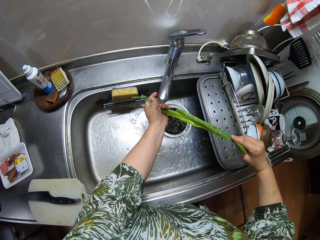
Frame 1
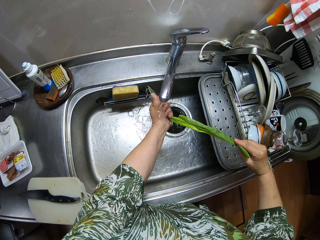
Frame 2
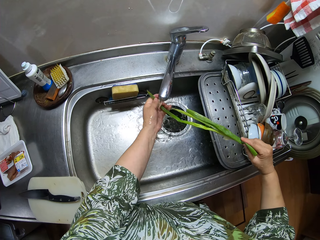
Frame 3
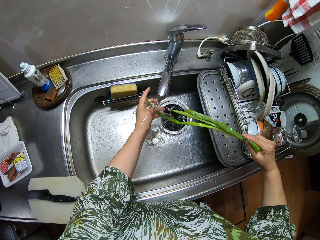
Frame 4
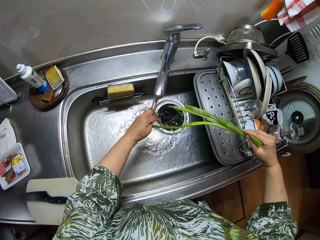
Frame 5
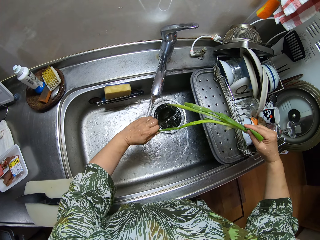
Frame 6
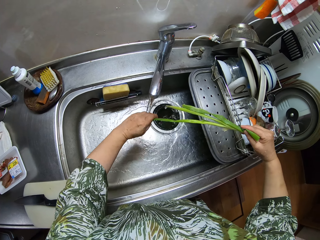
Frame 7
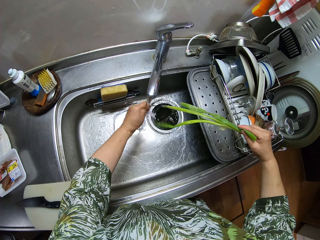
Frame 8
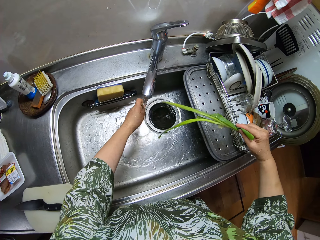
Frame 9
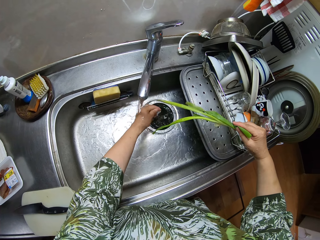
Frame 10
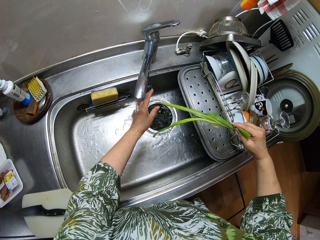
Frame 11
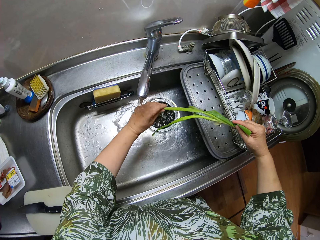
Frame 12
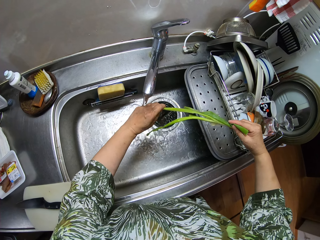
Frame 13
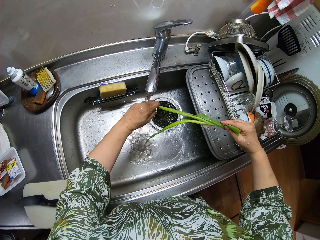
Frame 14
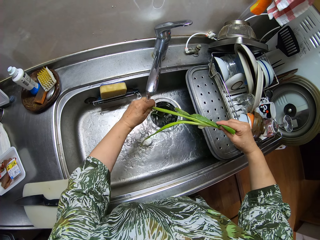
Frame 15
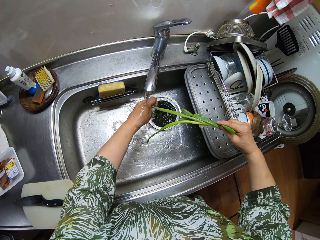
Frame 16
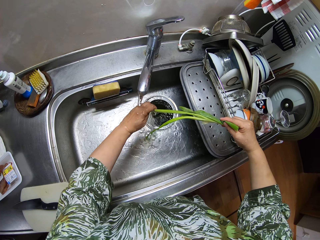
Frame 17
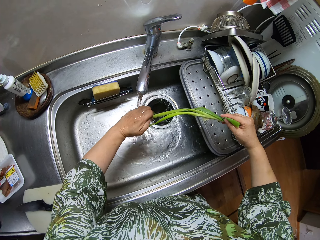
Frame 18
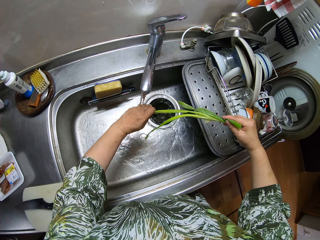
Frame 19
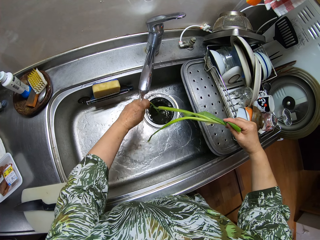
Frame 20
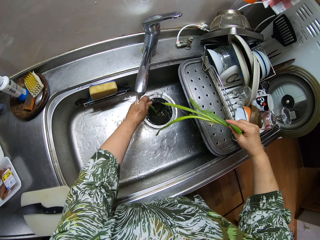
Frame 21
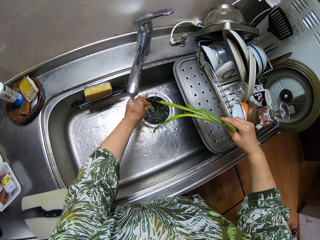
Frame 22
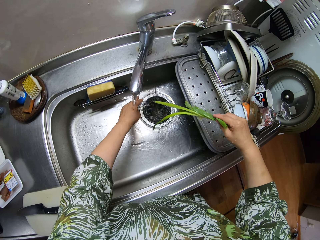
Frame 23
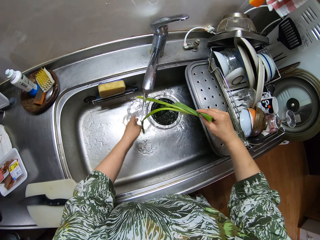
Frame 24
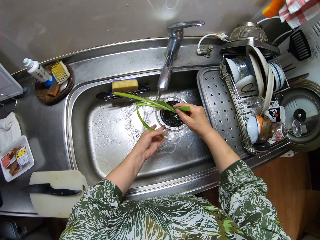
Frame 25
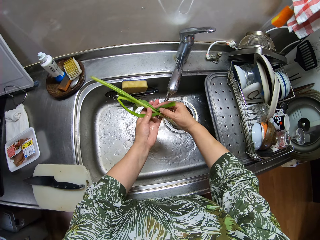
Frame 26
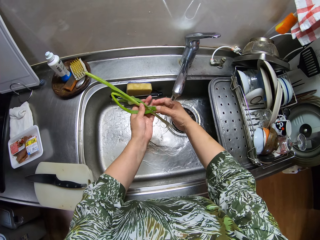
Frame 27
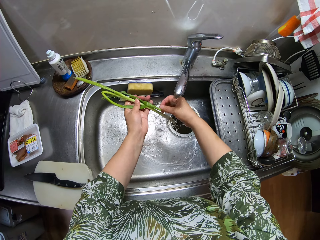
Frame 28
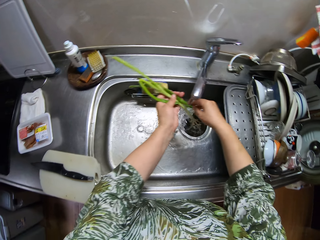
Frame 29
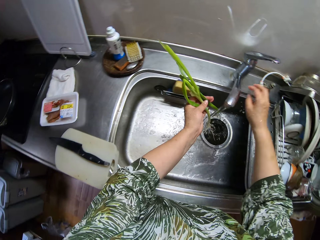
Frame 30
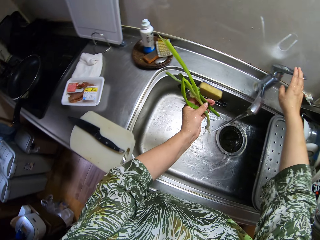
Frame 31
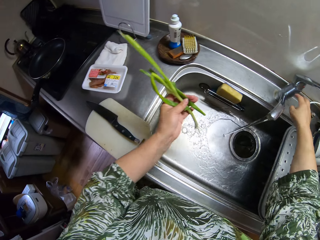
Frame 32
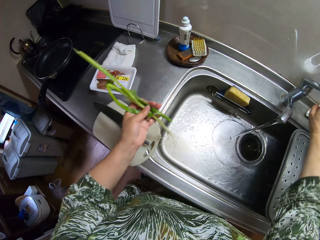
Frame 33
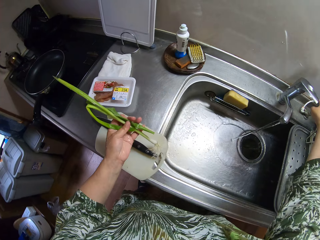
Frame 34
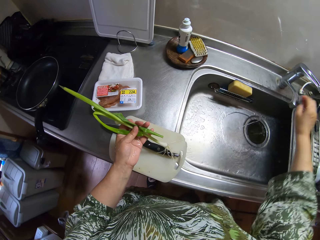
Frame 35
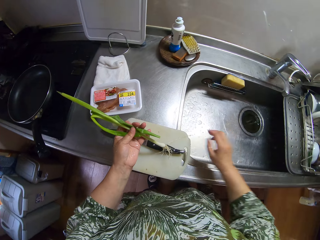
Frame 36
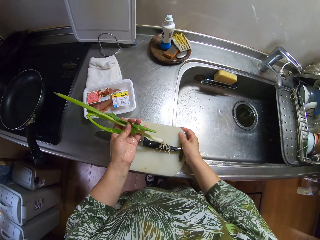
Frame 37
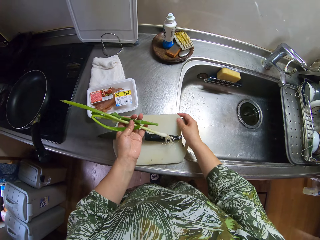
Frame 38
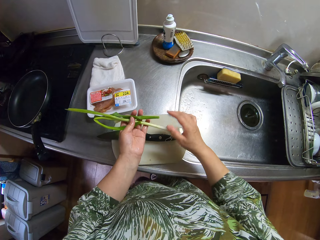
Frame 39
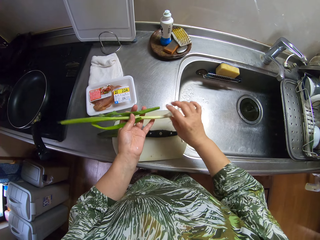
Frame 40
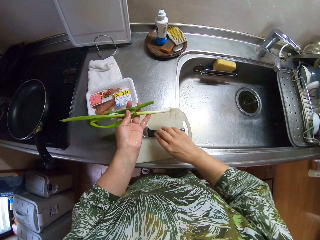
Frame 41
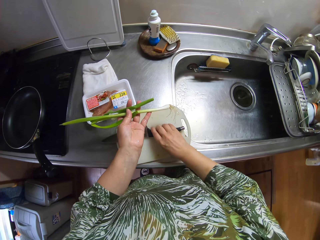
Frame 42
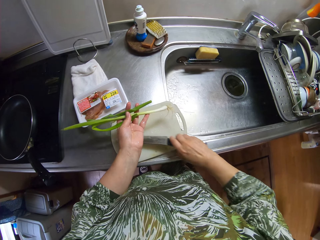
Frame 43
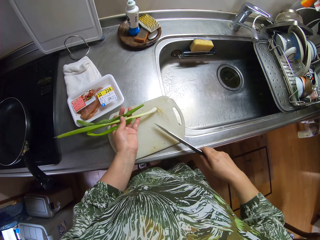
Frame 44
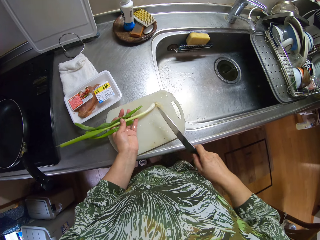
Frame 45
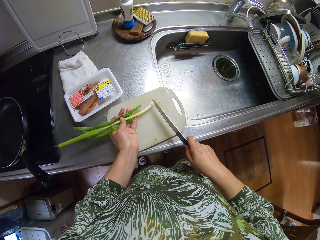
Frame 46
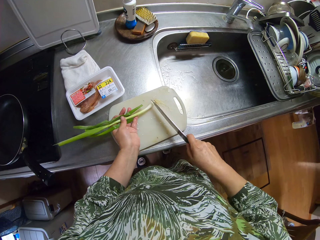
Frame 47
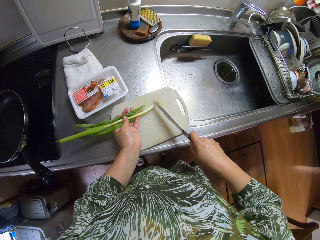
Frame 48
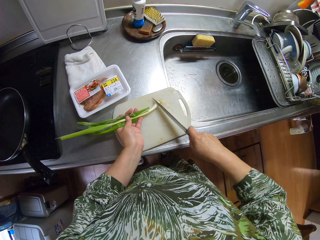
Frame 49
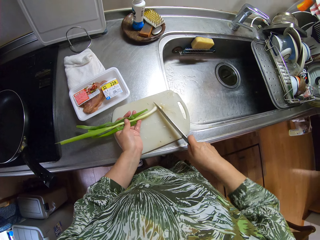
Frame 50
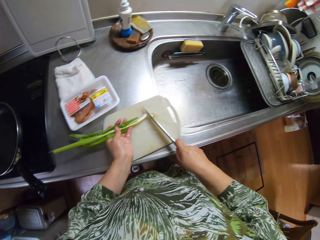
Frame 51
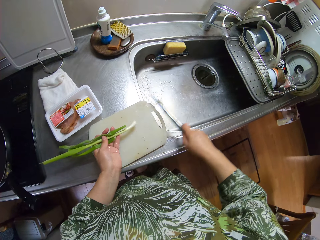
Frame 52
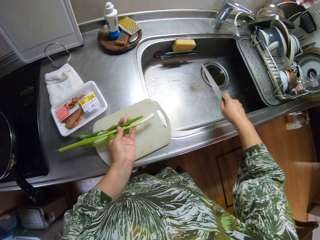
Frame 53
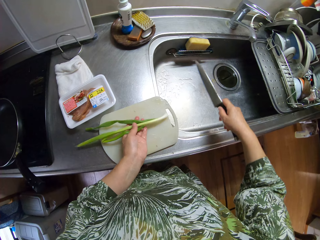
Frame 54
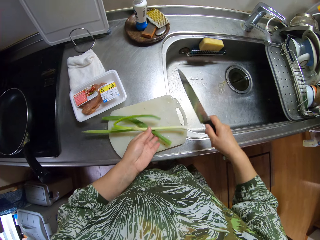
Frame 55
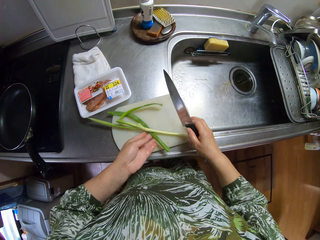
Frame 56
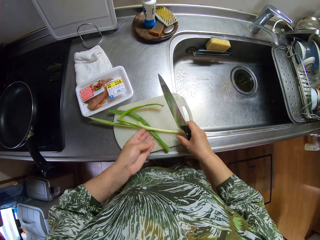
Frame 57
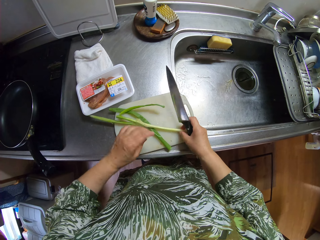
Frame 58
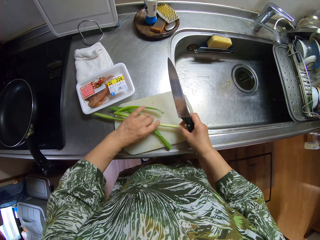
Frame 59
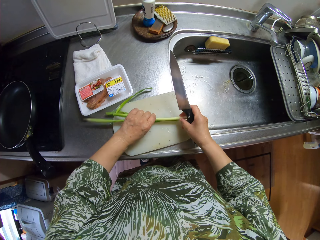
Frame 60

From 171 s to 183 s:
The camera wearer cuts an onion piece. They drop the onion piece in the sink. They cut an onion piece. They drop the onion piece in the sink. They turn off the tap. They adjust the chopping board. They pick up the knife. They cut the onion root with the knife. They throw the onion root into the sink.

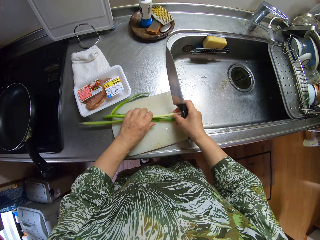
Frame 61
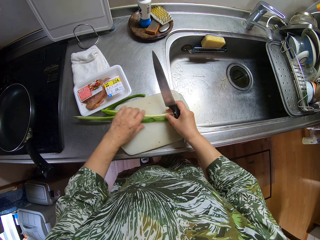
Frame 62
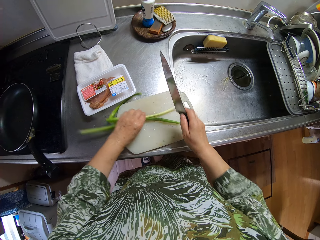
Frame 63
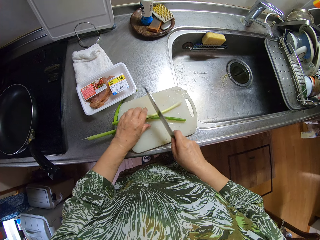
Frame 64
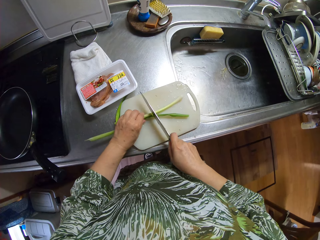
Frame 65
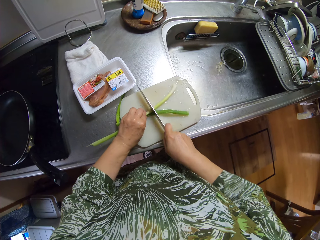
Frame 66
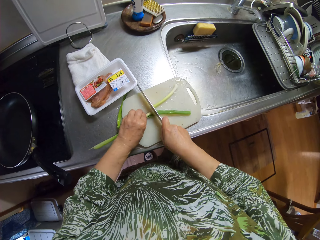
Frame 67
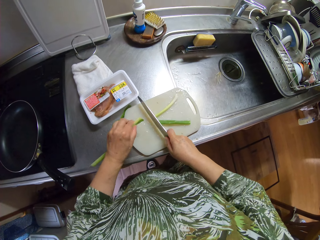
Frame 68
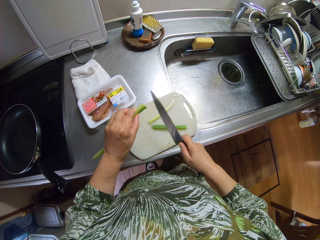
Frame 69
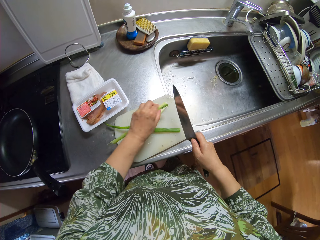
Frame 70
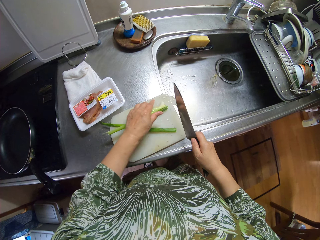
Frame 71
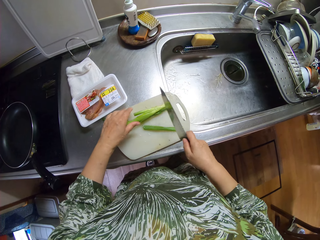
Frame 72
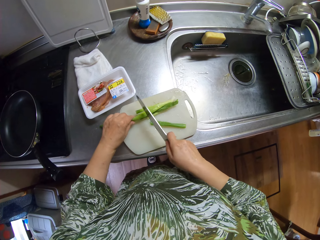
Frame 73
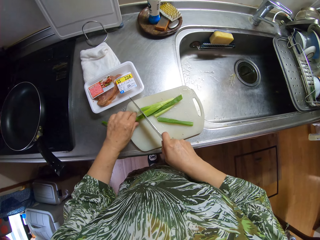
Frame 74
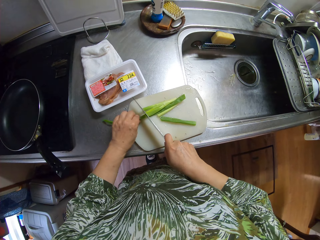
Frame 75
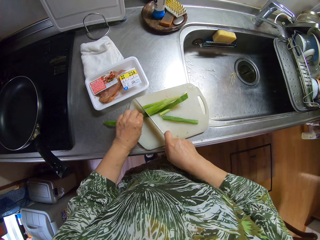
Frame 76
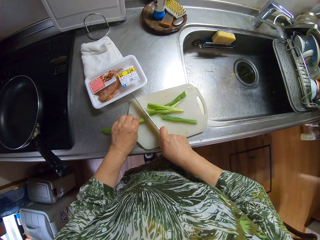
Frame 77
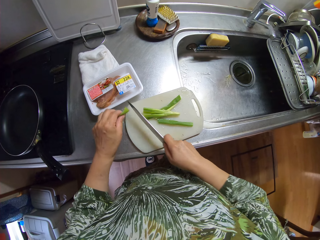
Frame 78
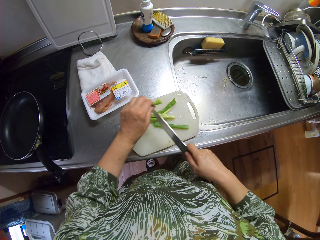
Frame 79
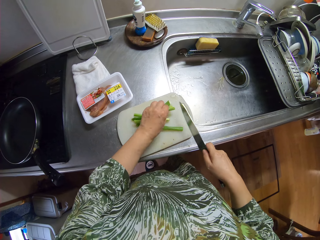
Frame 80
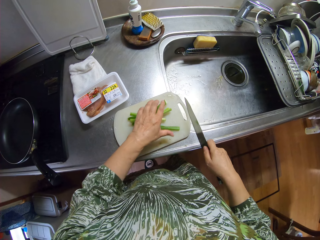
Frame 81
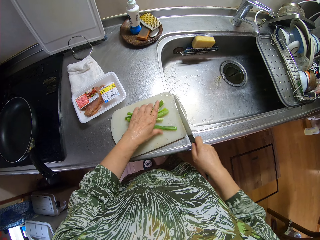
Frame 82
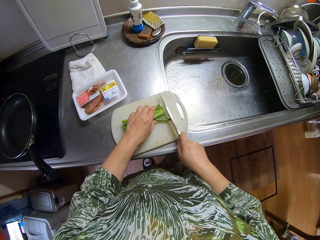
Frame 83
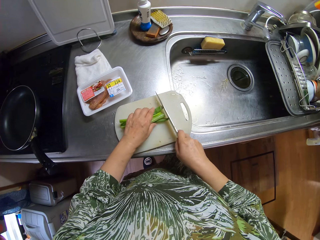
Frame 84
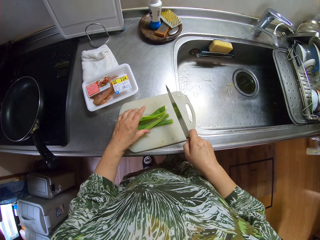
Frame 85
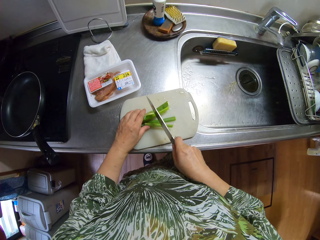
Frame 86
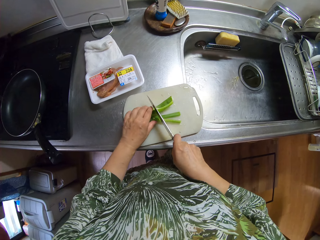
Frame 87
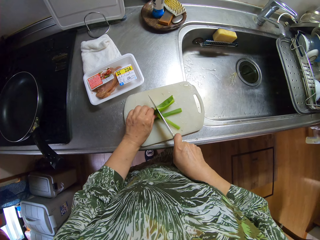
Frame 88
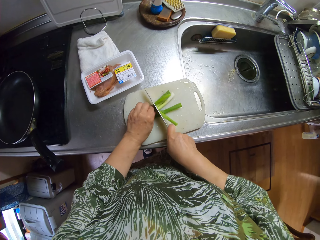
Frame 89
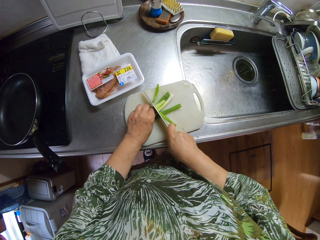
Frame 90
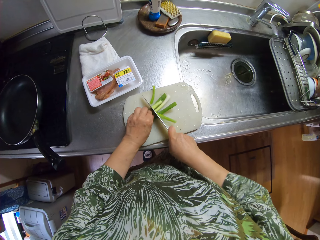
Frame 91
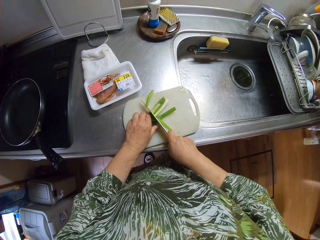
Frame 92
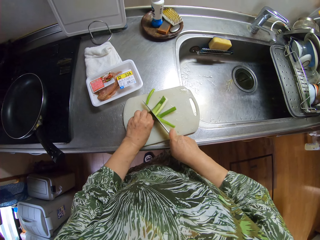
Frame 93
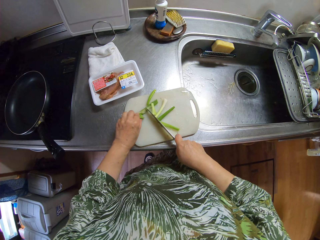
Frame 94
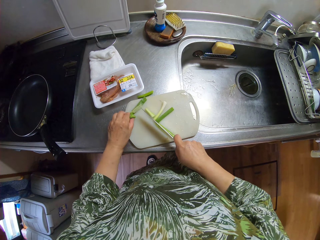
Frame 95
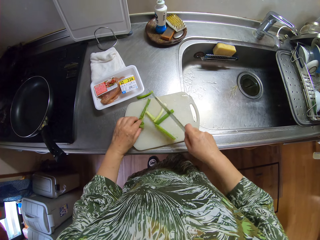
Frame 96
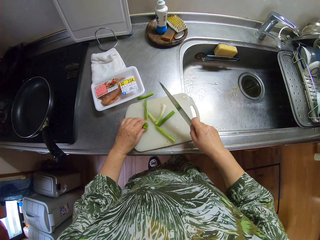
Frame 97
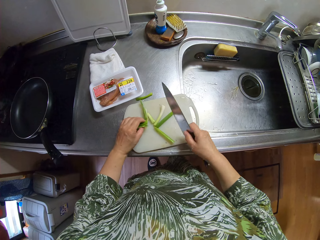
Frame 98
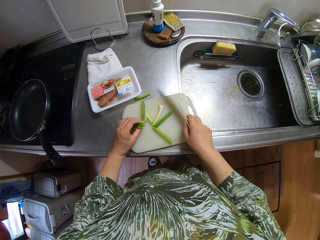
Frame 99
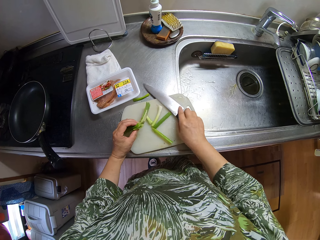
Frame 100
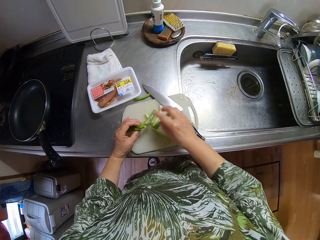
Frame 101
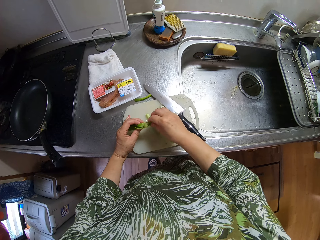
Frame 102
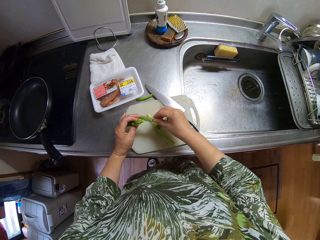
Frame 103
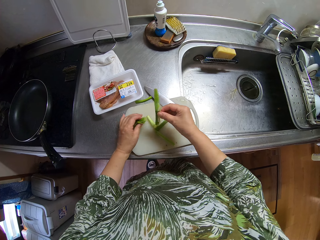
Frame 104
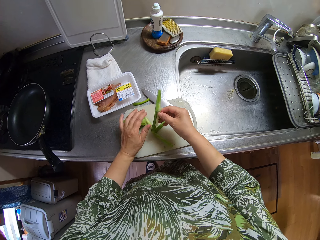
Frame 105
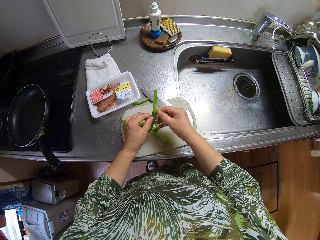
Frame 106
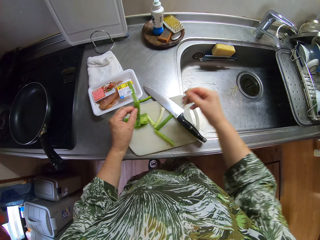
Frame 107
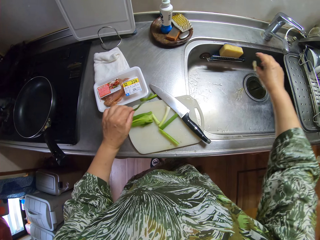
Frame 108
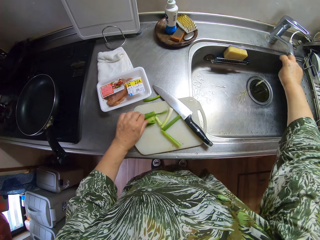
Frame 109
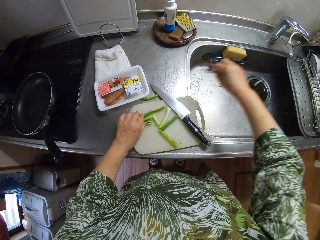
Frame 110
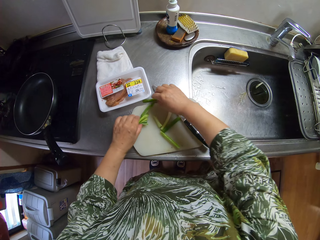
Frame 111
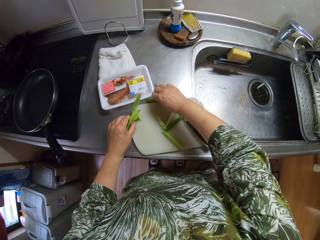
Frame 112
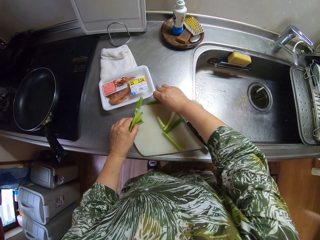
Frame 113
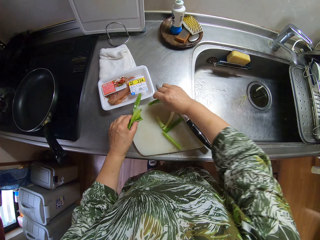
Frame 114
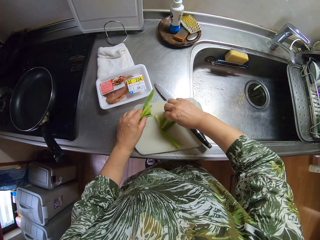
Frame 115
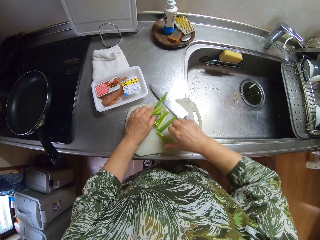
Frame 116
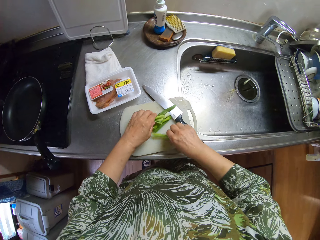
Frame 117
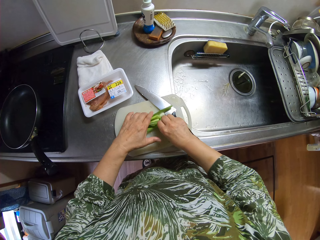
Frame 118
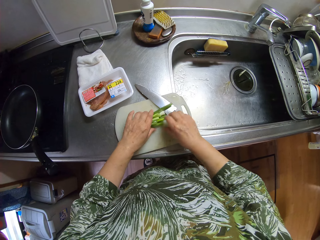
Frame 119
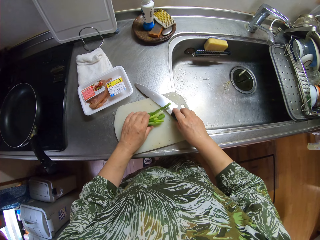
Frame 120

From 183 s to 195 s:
The camera wearer adjusts the onion pieces on the chopping board. They cut the onion pieces with the knife. They adjust the onion pieces on the chopping board. They cut the onion pieces with the knife. They adjust the onion pieces on the chopping board. They cut the onion pieces with the knife. They put the knife on the chopping board. They remove an onion cover from the onion pieces. They throw the onion cover into the sink. They separate the vegetable. They adjust the onion pieces on the chopping board.
